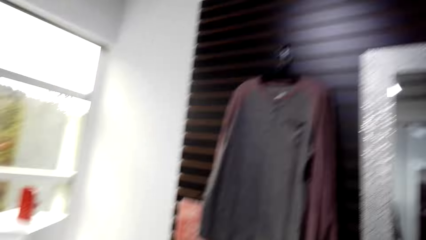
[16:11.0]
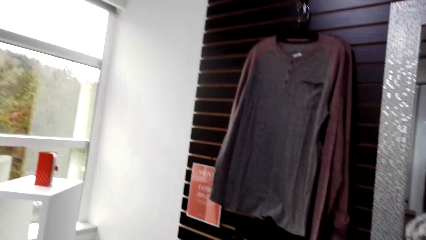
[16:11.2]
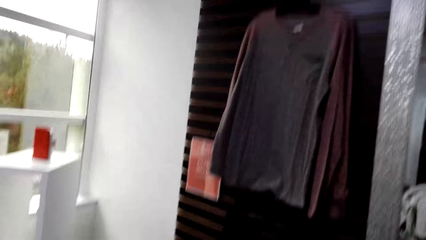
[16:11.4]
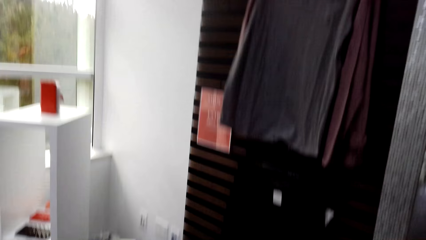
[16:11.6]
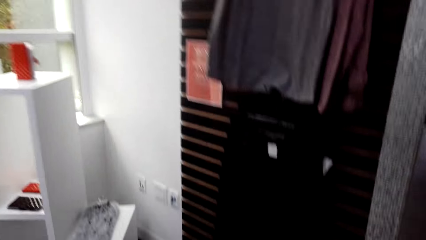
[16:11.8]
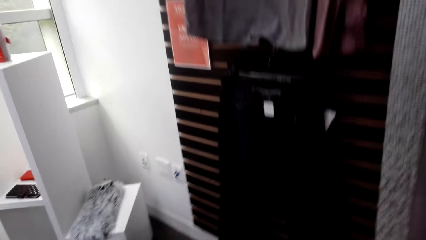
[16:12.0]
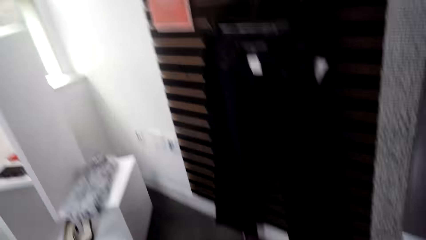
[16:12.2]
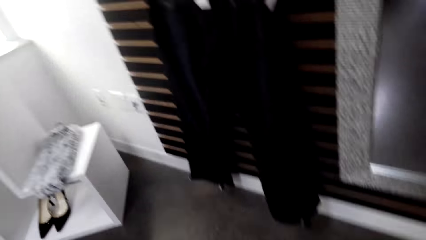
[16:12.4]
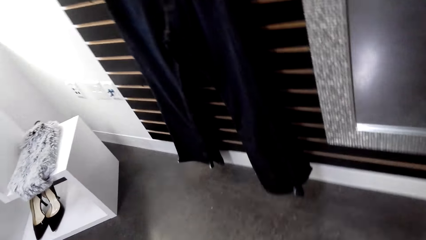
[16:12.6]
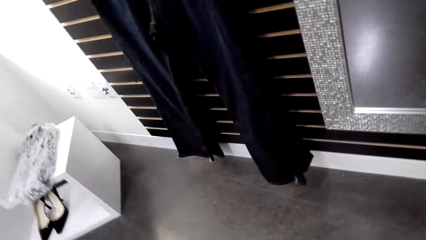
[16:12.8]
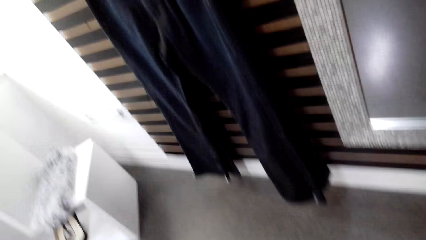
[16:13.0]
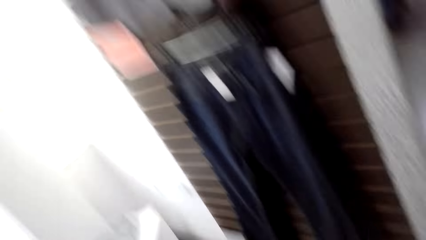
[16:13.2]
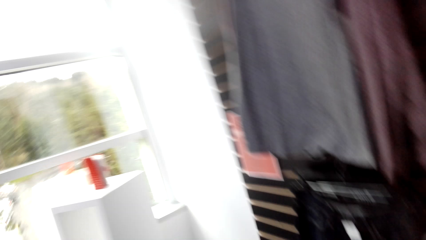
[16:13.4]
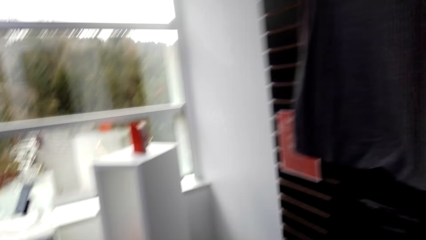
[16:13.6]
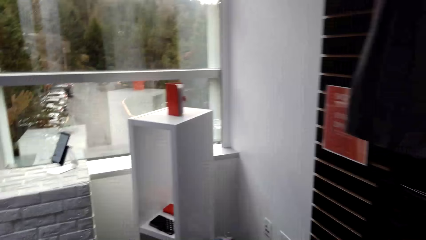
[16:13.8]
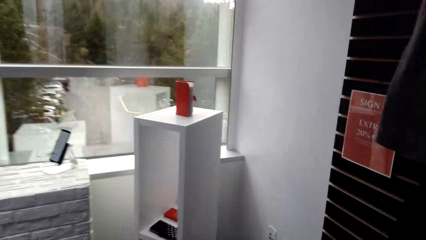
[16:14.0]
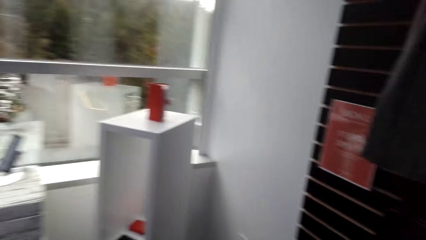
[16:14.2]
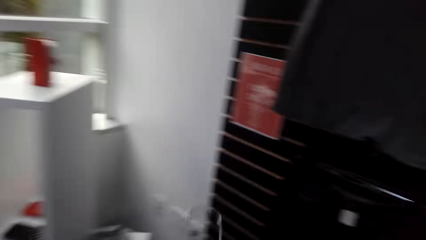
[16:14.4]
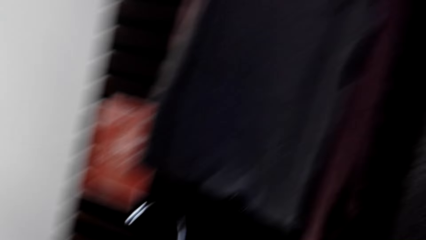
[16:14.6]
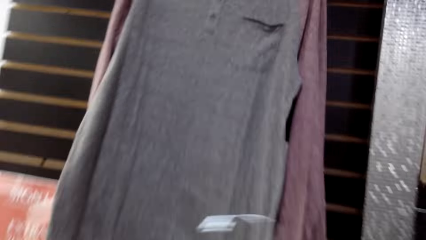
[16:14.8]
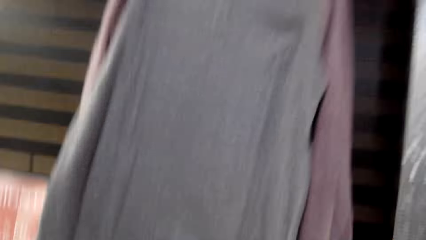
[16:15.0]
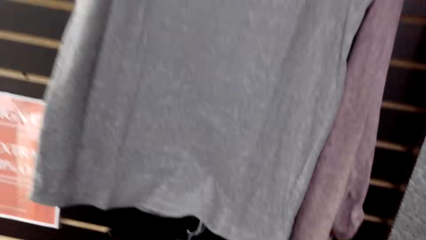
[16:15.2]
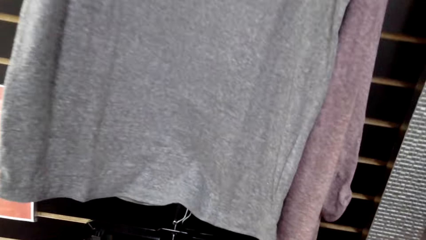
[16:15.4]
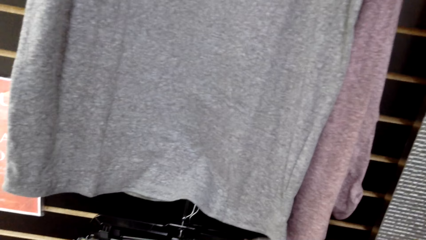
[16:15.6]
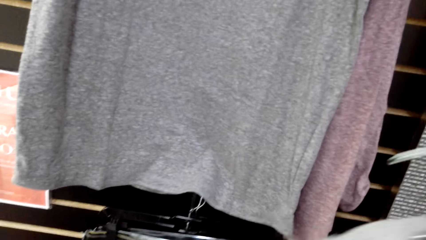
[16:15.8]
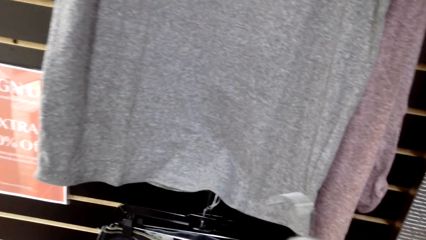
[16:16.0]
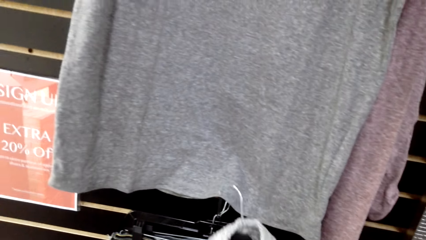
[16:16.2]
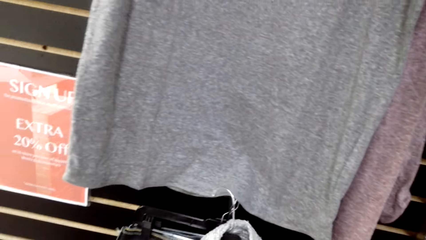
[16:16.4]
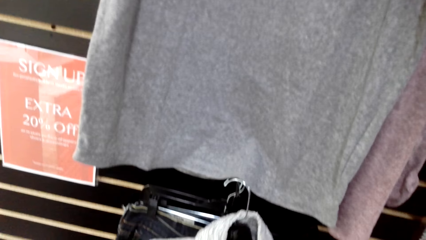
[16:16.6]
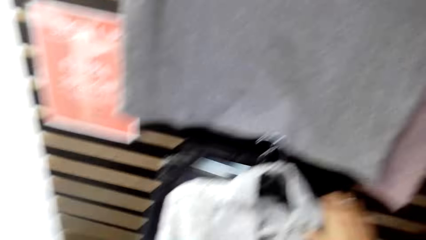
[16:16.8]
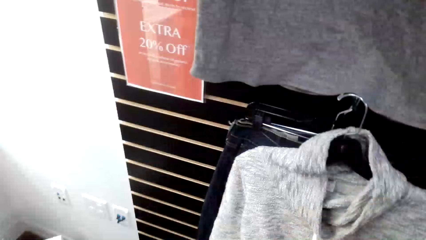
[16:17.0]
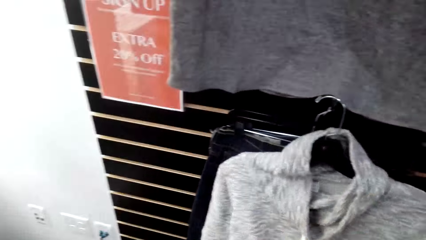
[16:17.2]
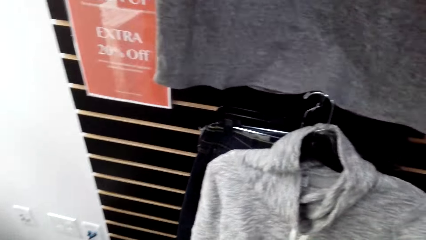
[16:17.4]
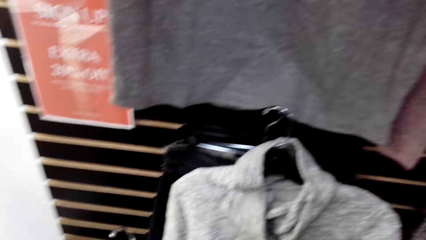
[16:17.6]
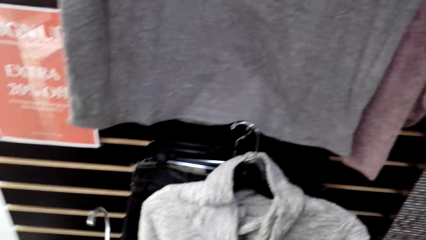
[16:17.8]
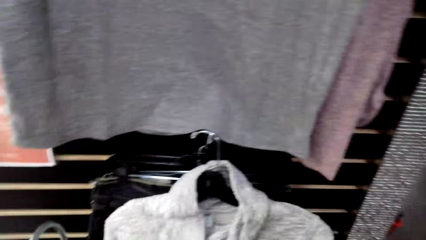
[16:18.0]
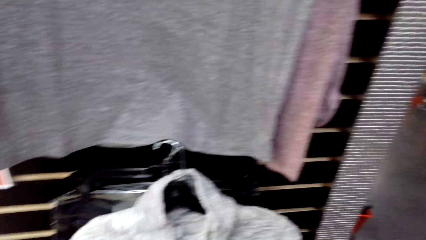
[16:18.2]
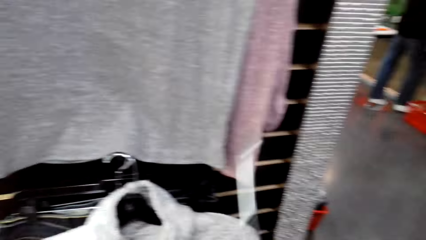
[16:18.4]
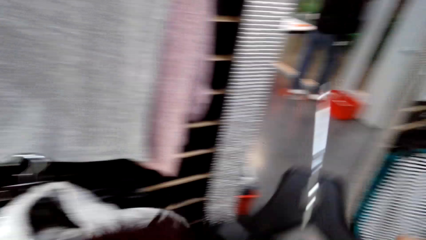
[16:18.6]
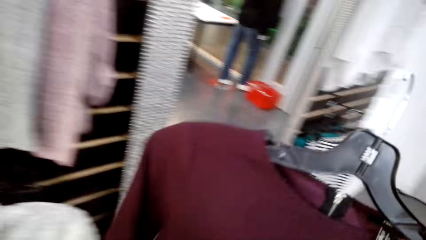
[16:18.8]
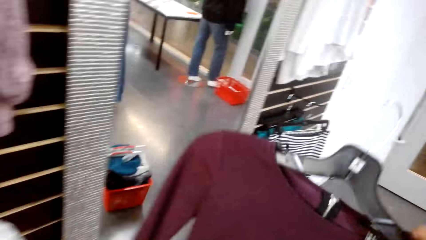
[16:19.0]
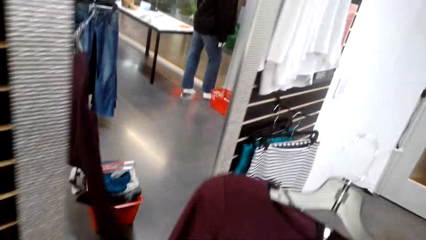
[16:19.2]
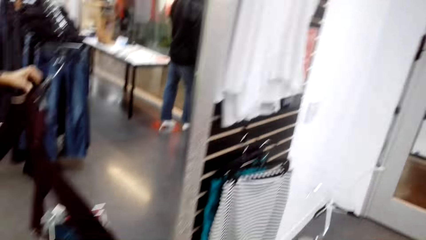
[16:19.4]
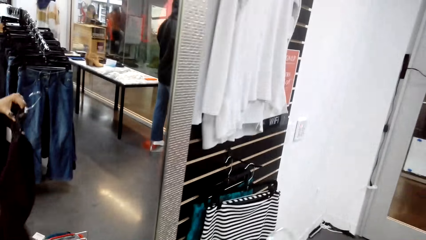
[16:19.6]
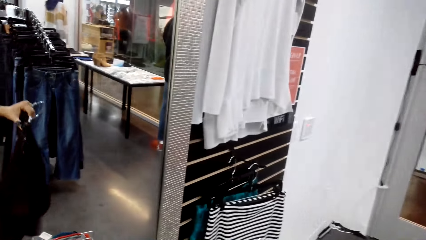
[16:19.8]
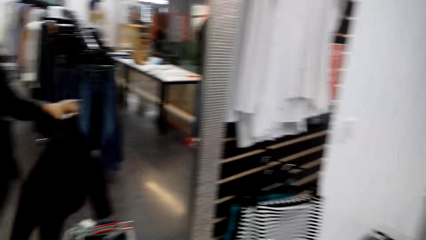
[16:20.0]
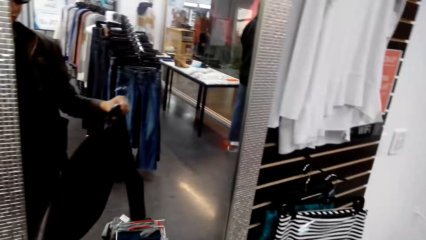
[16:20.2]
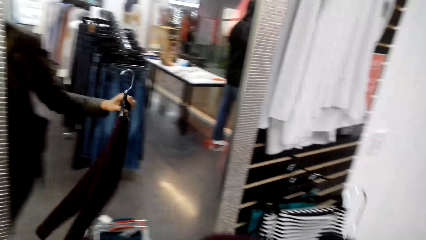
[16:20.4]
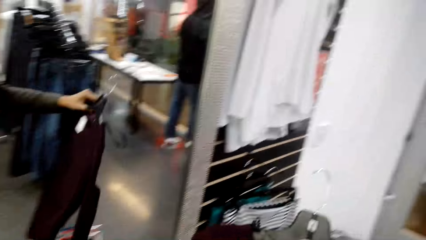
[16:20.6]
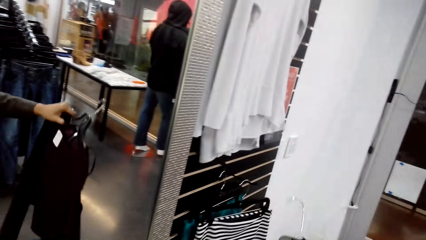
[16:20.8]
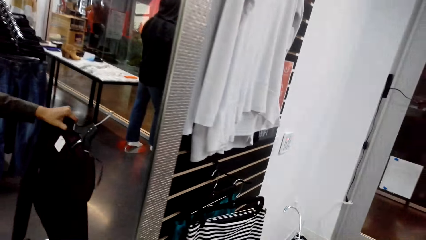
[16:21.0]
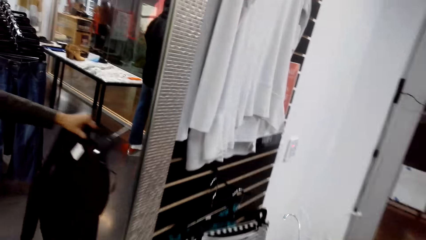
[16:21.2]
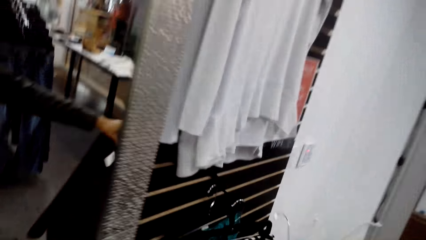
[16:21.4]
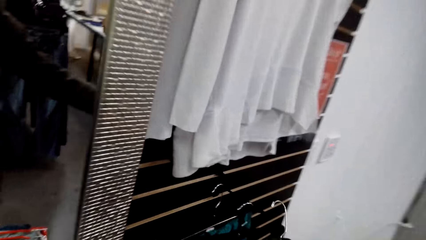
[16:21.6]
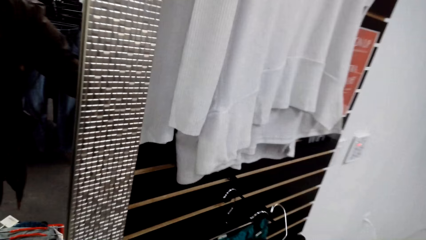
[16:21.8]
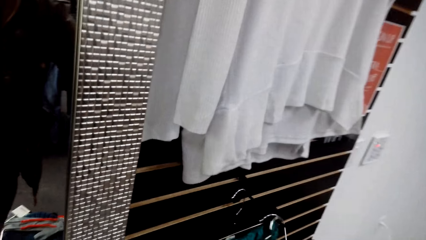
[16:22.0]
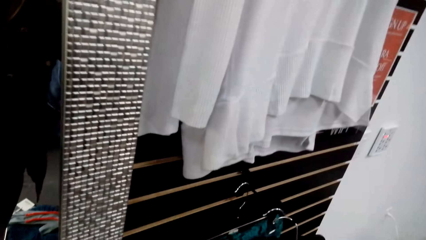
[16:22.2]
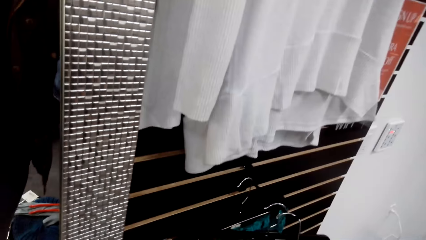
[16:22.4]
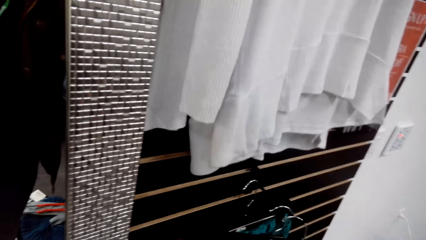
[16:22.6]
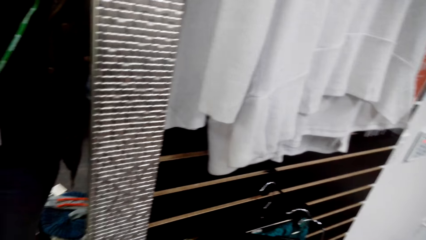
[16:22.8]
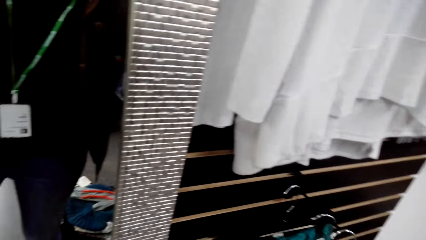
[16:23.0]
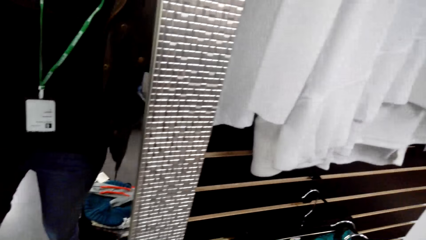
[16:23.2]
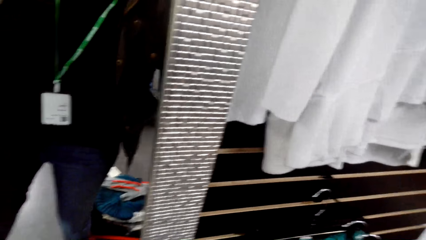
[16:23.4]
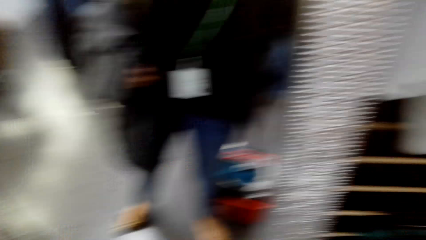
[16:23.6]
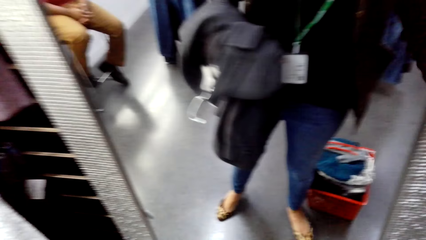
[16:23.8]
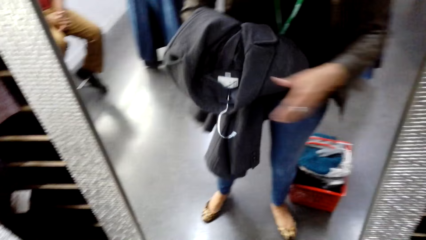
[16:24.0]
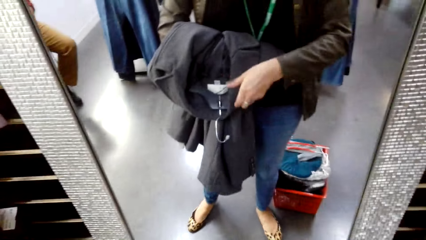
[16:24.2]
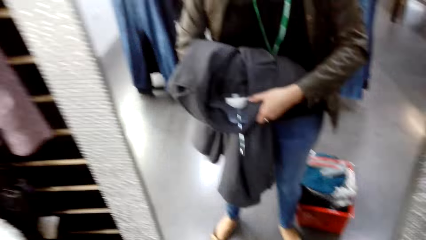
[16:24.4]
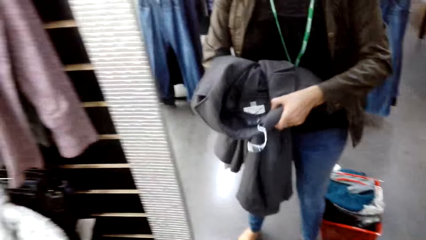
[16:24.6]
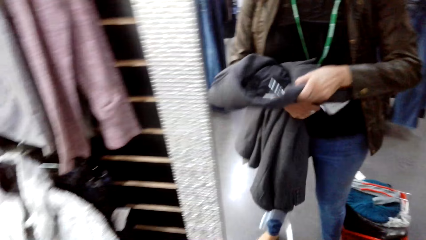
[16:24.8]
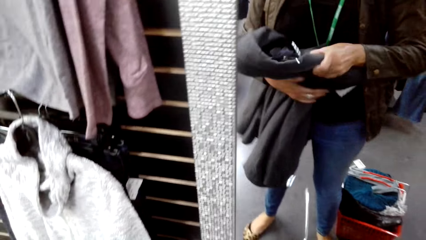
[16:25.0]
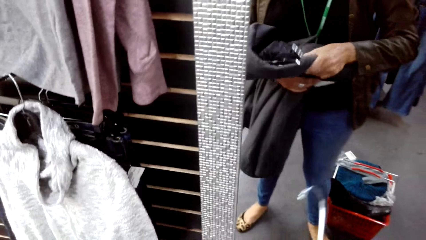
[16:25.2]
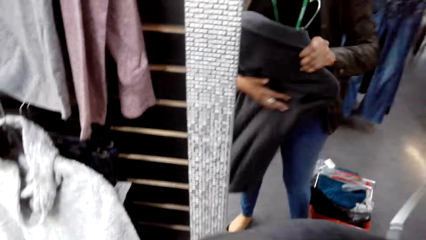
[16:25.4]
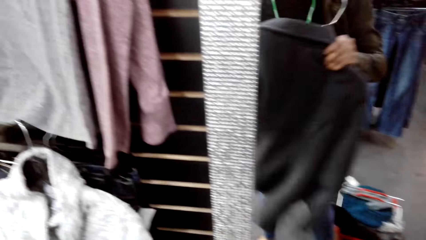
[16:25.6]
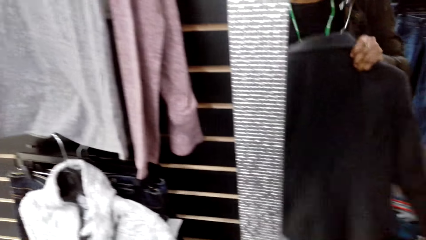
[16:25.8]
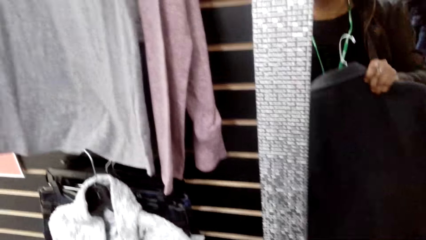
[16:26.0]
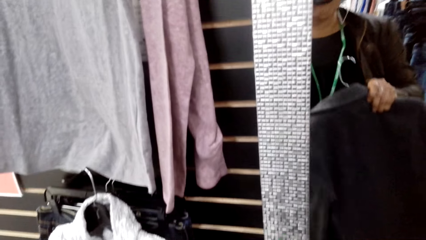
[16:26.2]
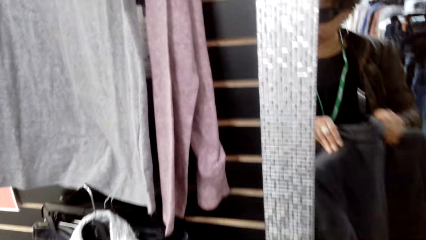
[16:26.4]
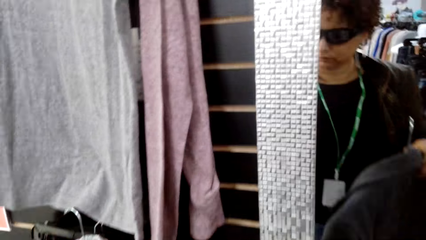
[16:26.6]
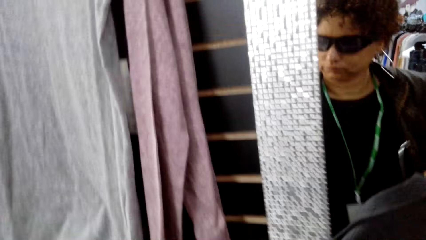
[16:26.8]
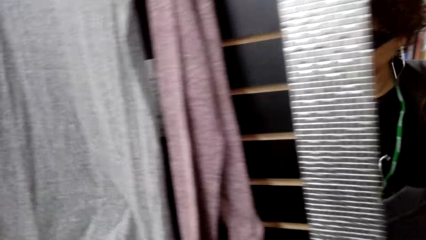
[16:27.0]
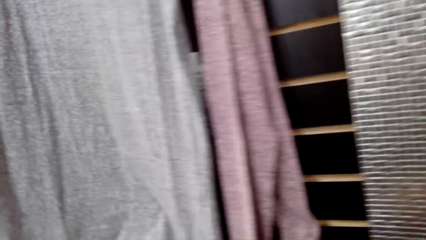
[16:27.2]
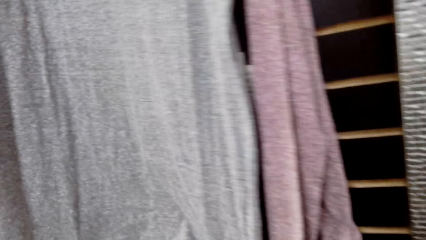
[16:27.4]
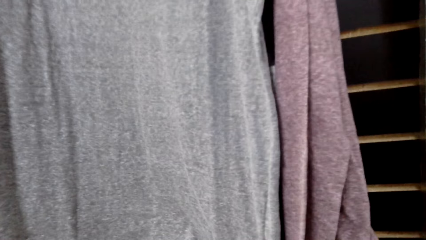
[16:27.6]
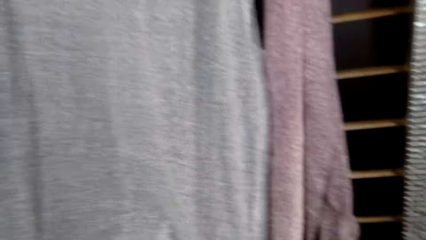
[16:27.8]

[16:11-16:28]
The camera wearer looks around. They hang the cloth on the hanging rack. They walk in the room. They hold the cloth. They look at the cloth. They place the cloth on the counter top. They look around. They hold a jacket.
